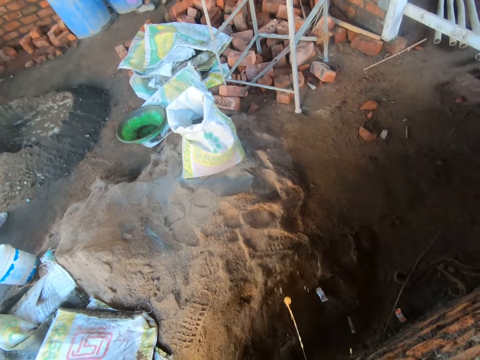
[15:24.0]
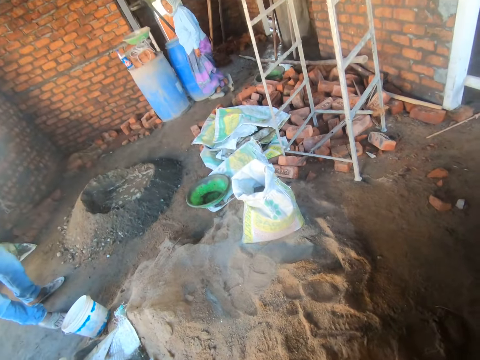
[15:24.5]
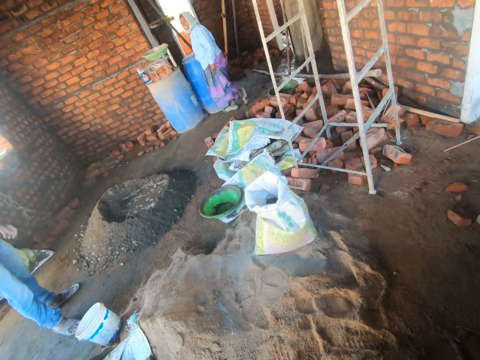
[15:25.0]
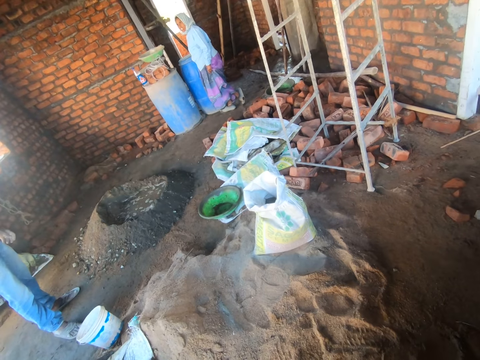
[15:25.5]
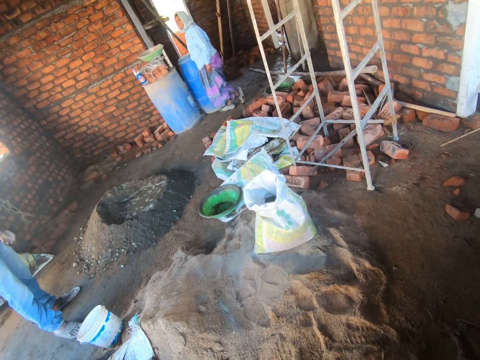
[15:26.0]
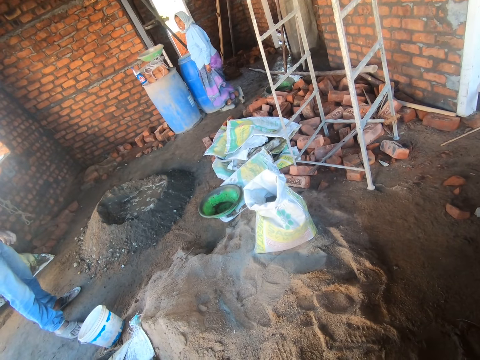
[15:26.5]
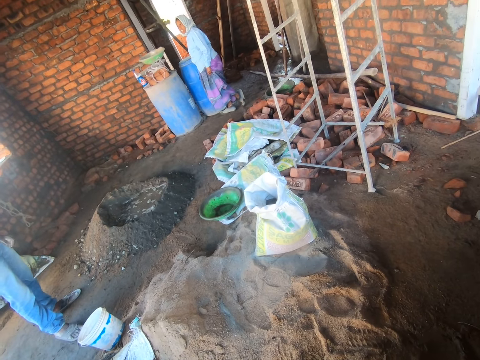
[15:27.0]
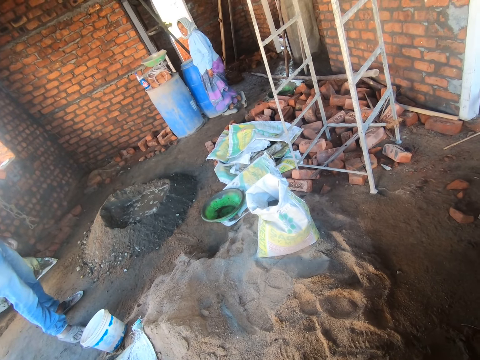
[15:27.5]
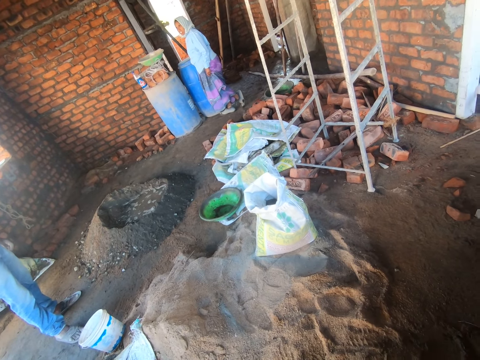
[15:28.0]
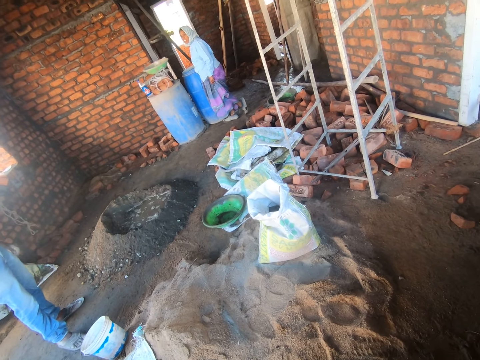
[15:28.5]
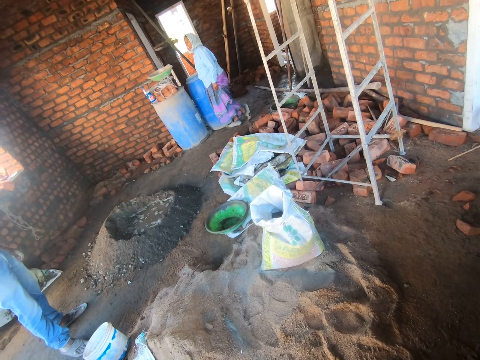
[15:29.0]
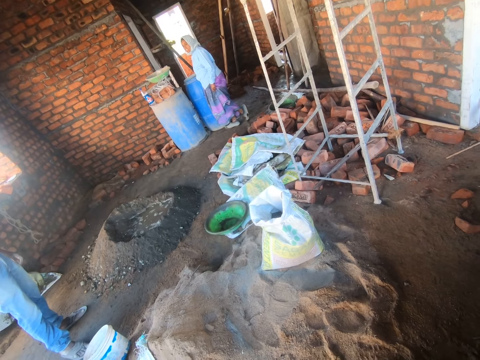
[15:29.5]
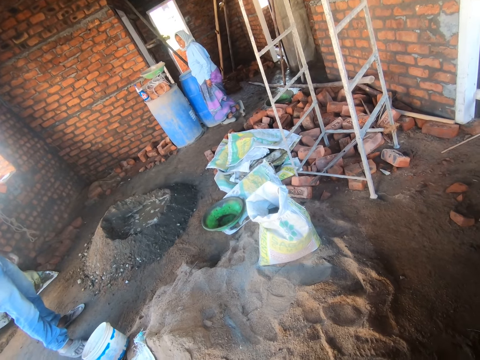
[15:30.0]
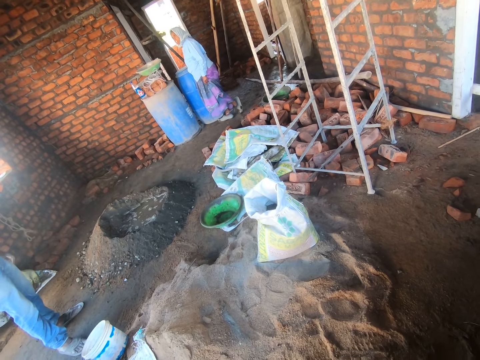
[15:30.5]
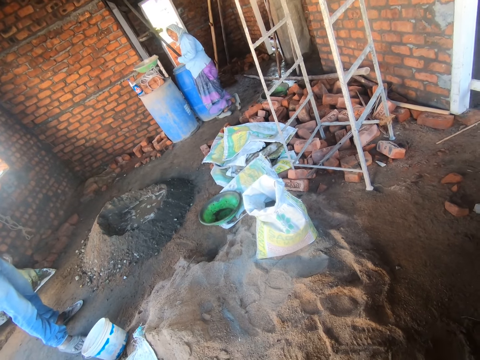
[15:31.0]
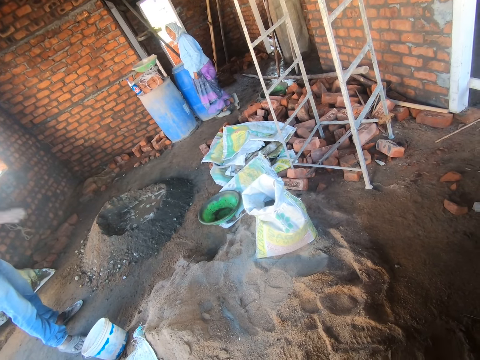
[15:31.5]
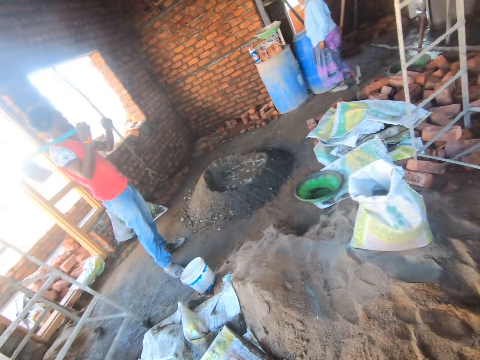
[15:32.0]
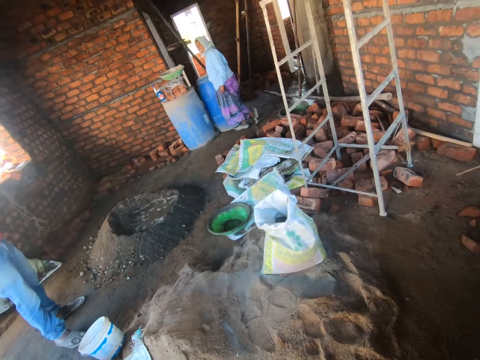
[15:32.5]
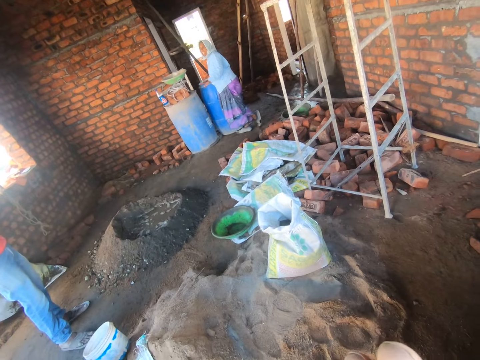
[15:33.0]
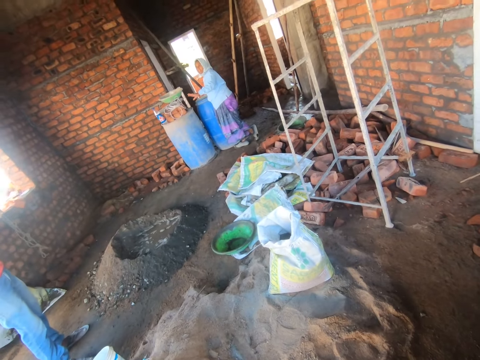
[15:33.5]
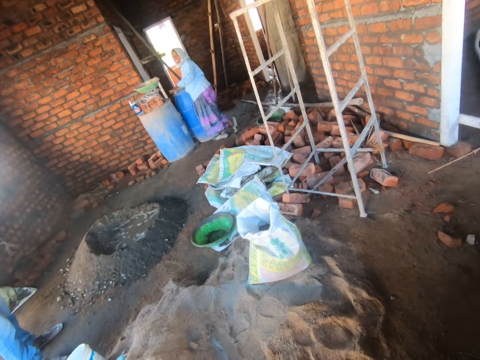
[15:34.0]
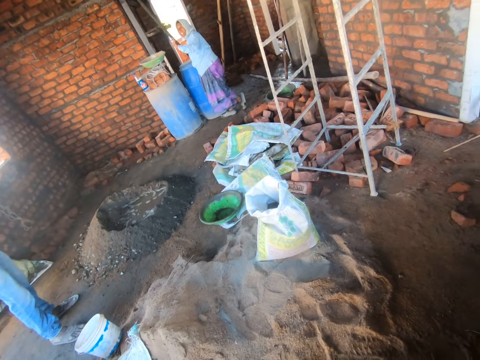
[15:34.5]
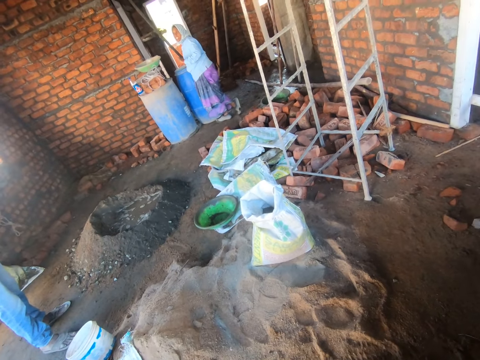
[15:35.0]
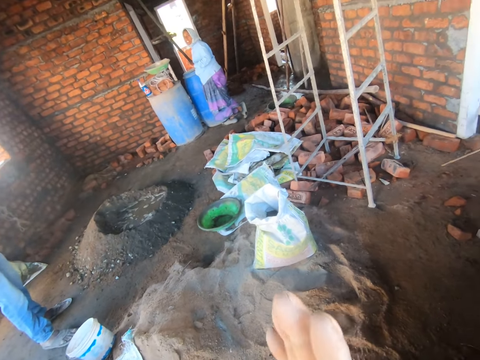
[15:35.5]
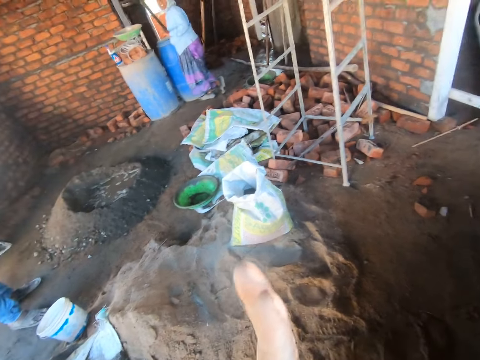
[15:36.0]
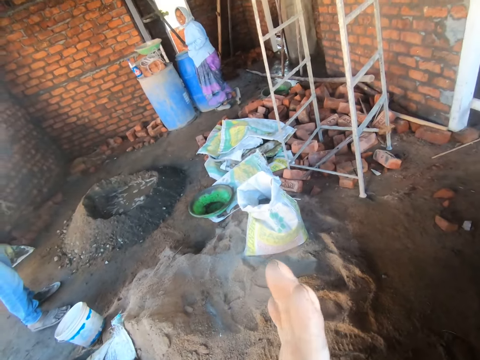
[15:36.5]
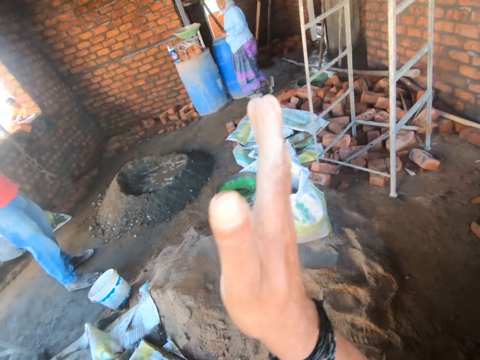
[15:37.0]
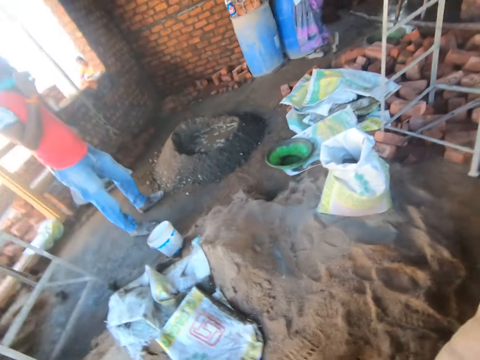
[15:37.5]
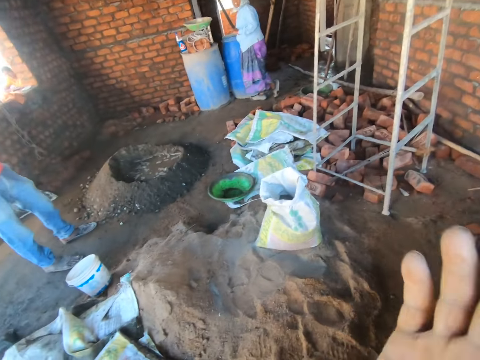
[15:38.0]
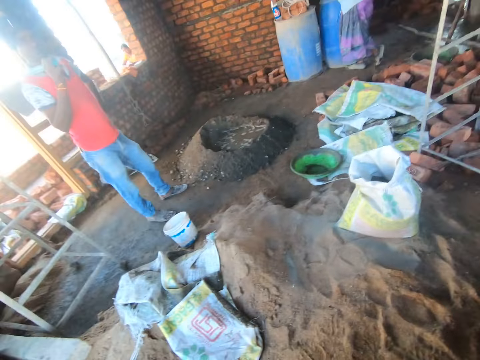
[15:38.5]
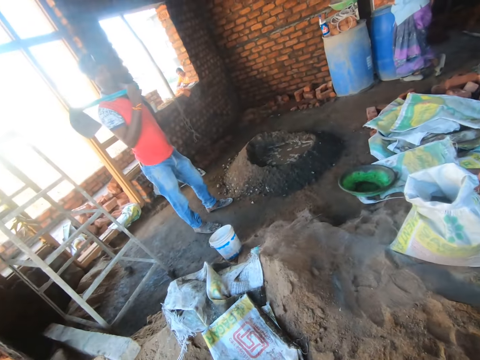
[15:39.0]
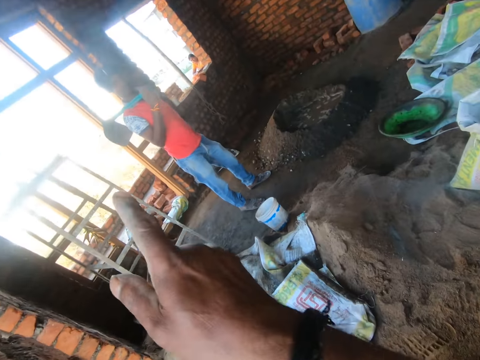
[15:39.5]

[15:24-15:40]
The camera wearer throws saliva on the ground. He stares at a person. The person talks to another person. The camera wearer moves his hand.

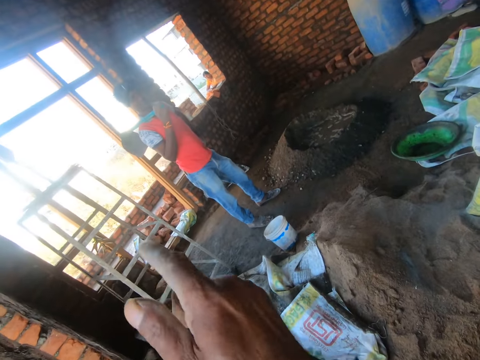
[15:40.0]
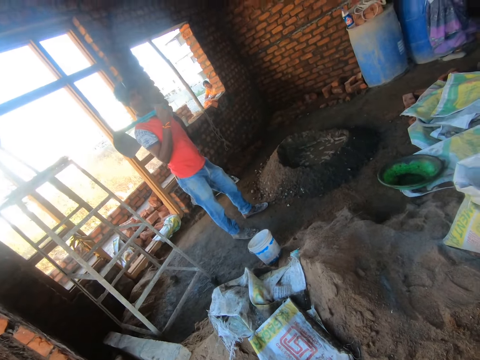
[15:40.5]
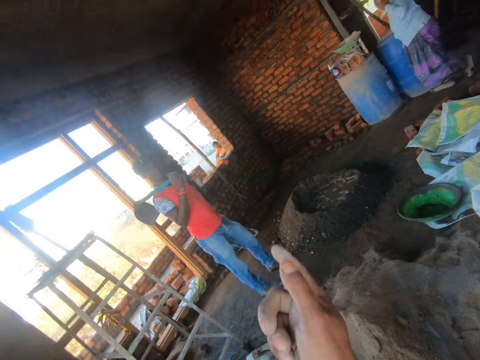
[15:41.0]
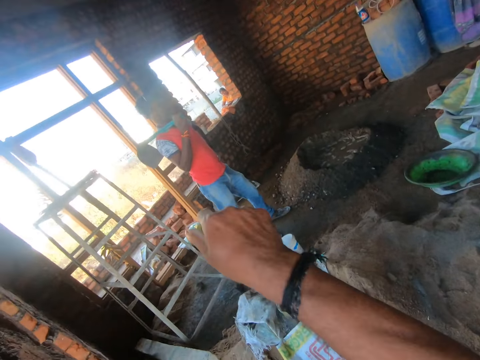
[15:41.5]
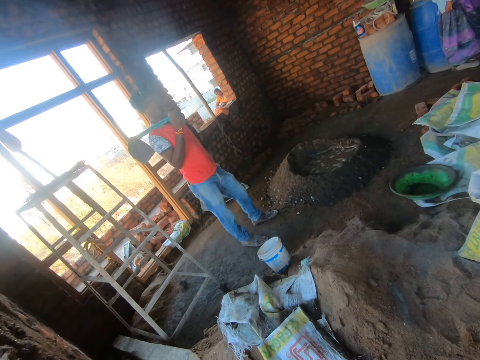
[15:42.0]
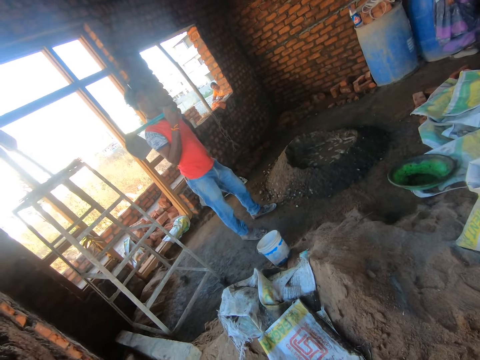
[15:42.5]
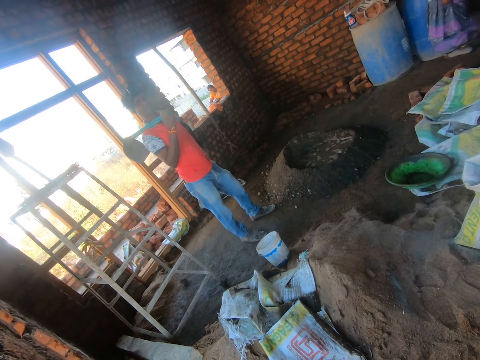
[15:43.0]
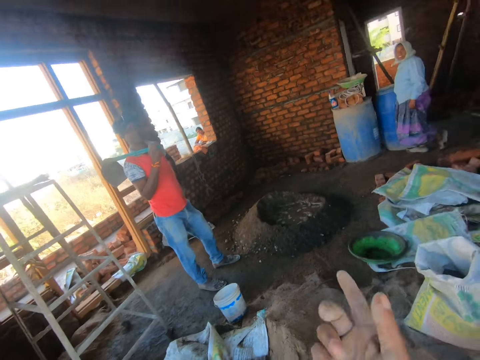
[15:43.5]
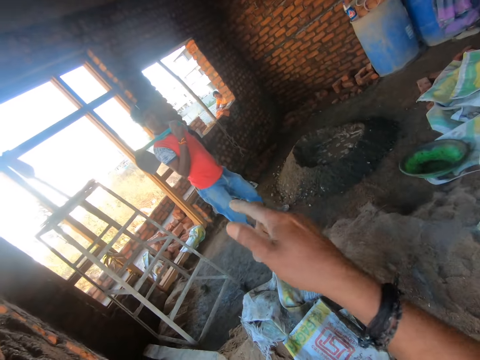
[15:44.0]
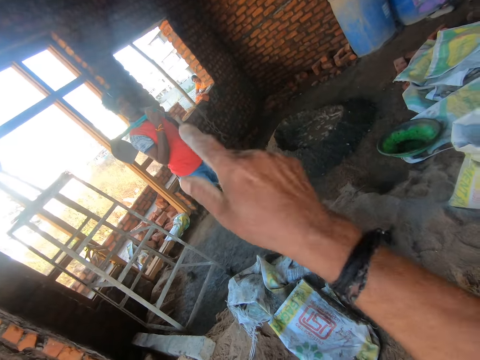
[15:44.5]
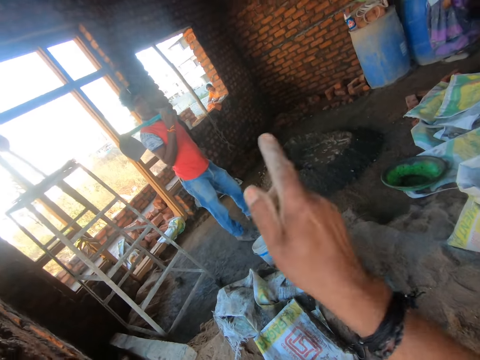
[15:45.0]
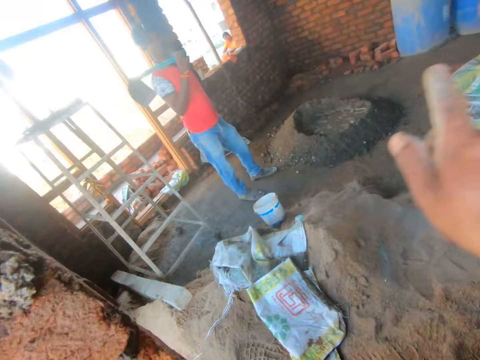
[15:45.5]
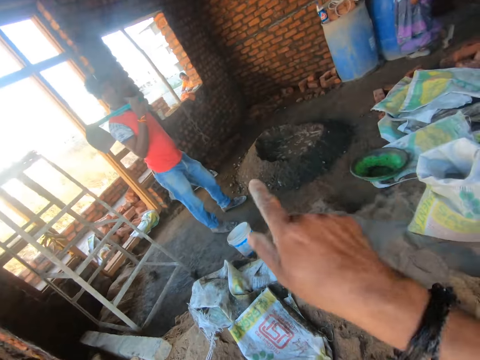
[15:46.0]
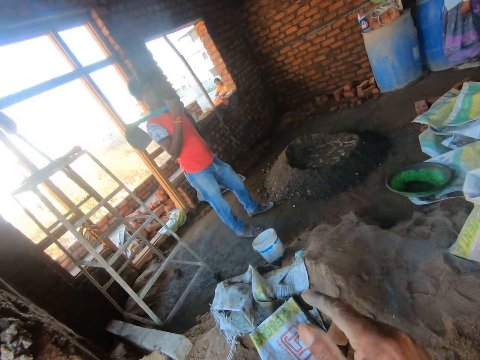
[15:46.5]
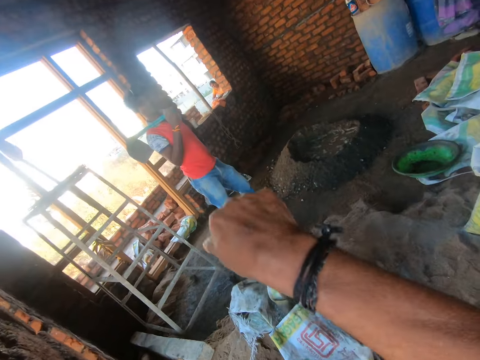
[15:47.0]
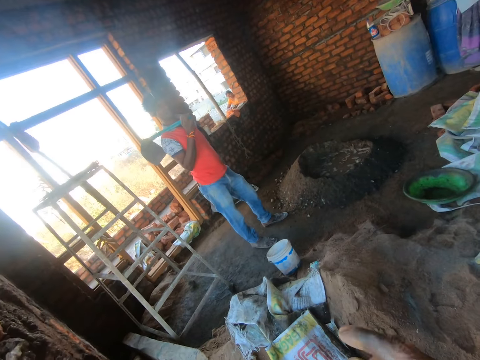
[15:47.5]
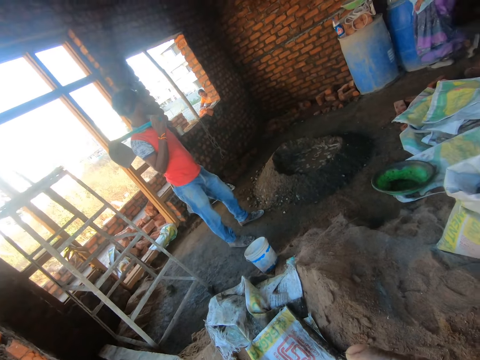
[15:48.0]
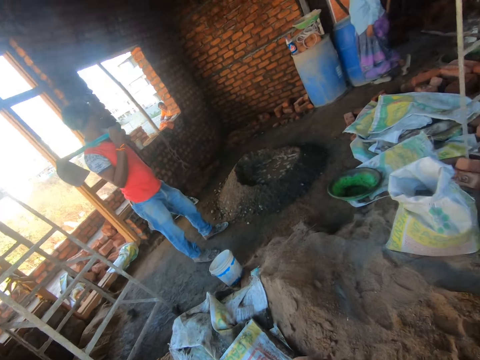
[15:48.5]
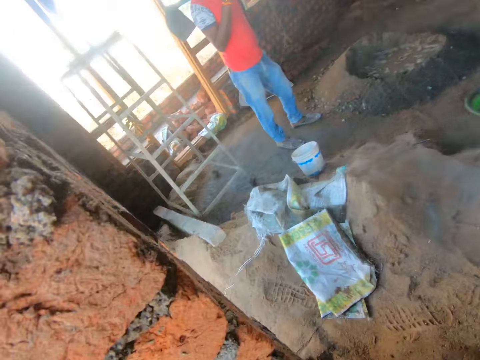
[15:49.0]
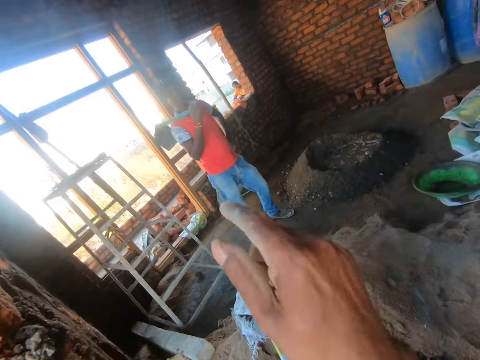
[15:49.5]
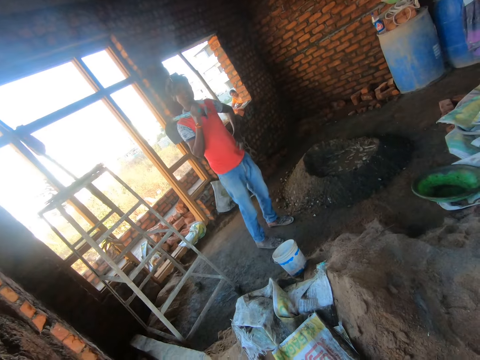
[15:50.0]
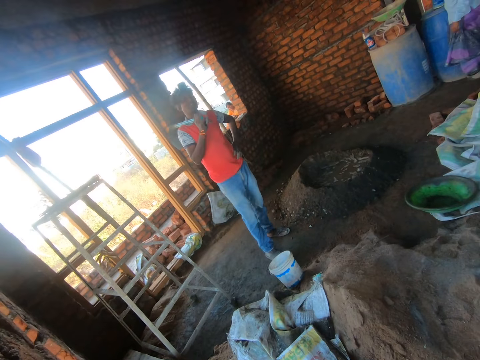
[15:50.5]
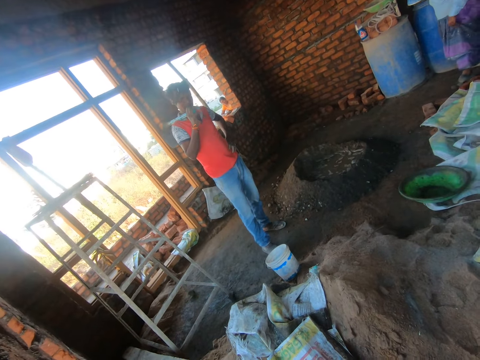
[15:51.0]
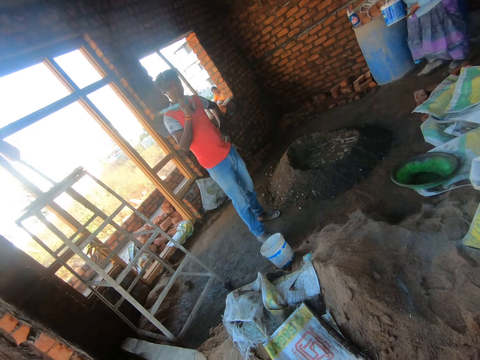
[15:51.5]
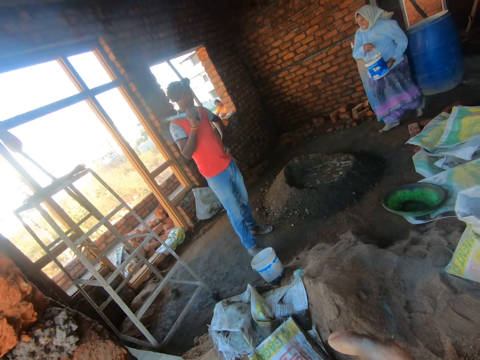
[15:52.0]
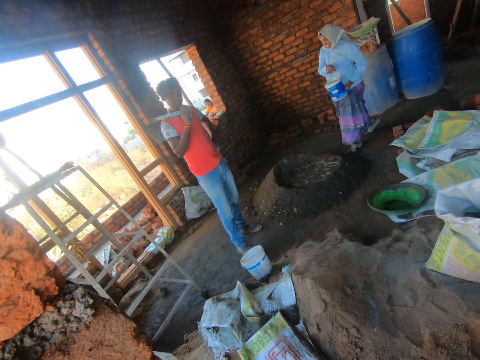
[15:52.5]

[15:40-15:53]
The camera wearer talks to a person. Another person walks around the house.
